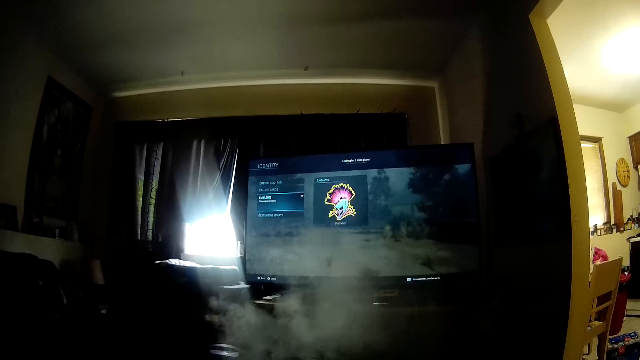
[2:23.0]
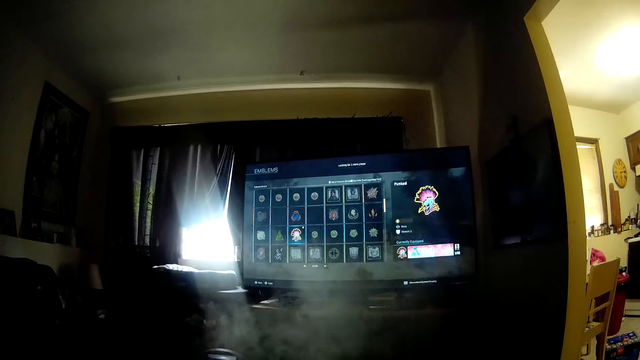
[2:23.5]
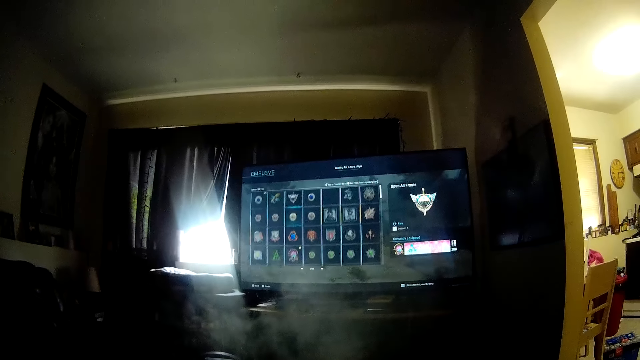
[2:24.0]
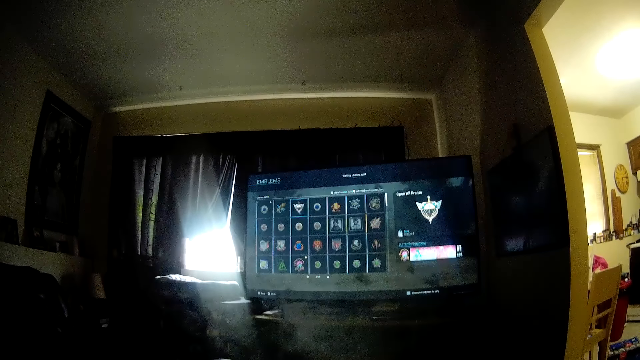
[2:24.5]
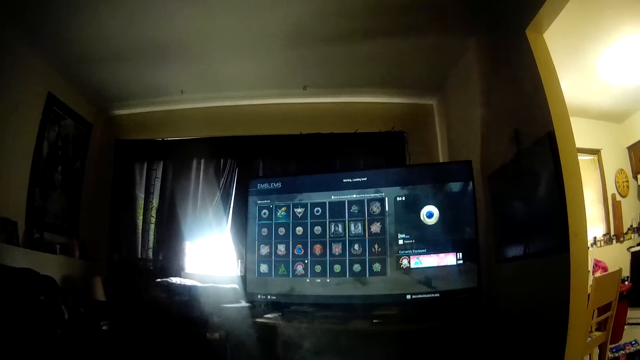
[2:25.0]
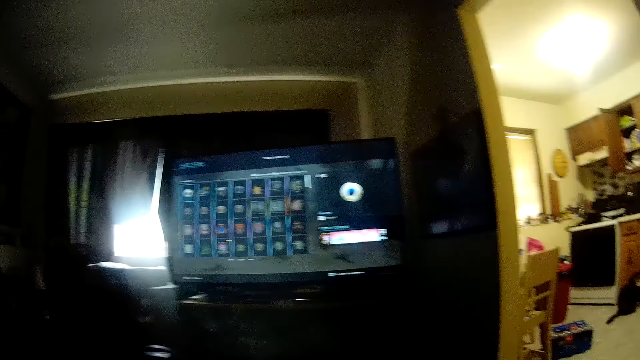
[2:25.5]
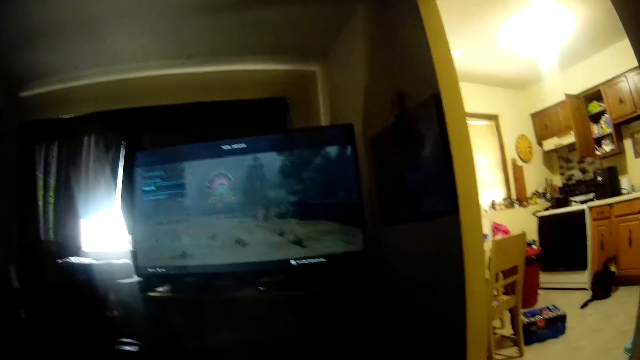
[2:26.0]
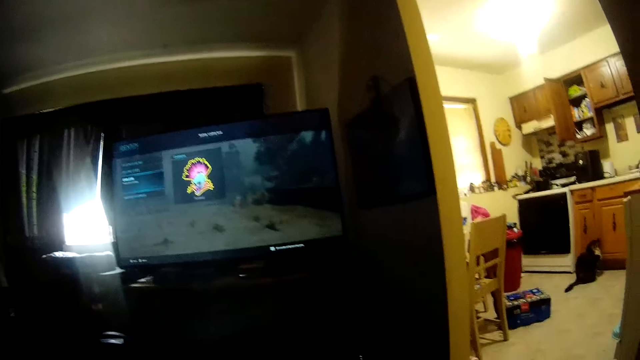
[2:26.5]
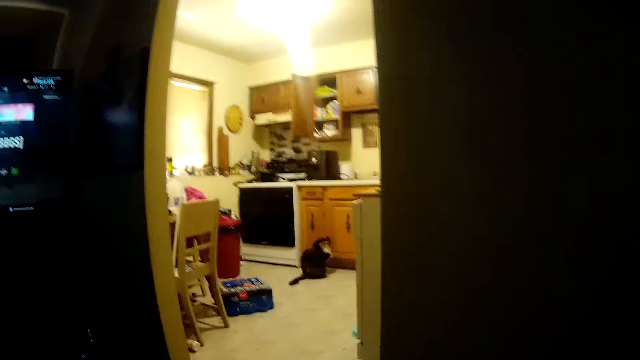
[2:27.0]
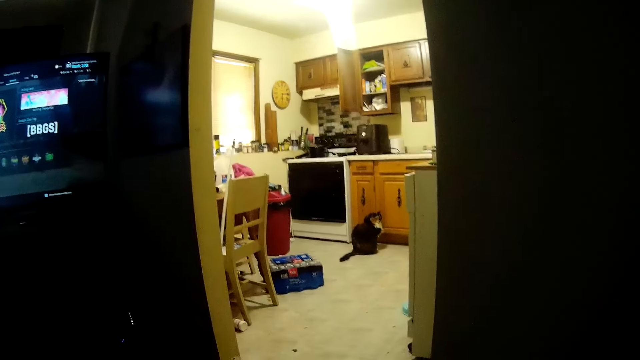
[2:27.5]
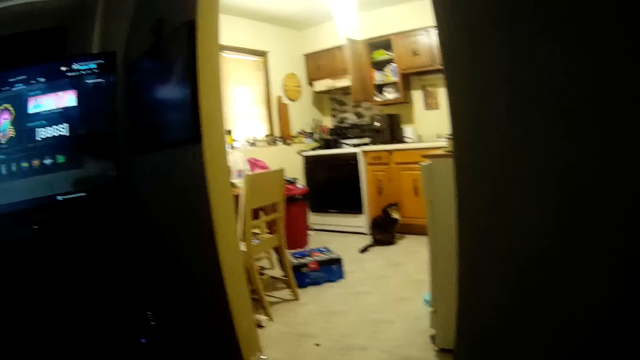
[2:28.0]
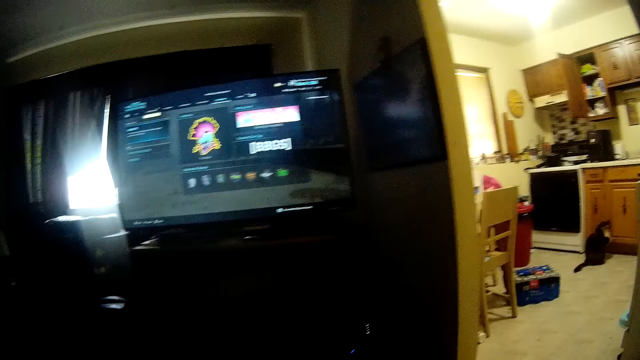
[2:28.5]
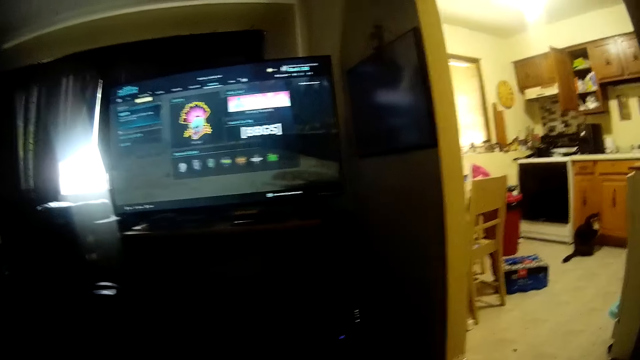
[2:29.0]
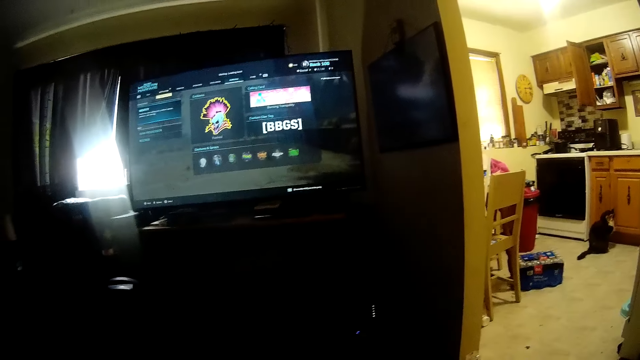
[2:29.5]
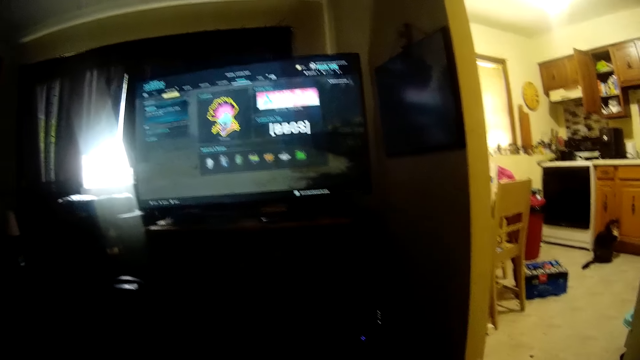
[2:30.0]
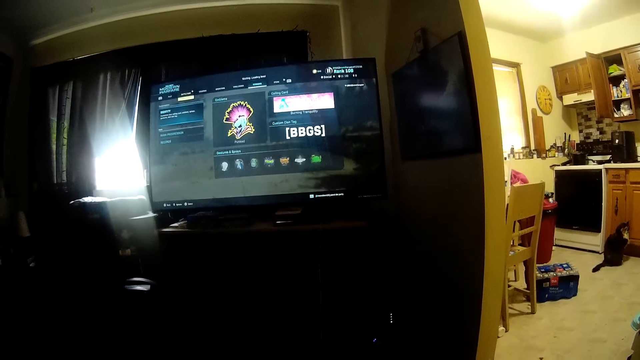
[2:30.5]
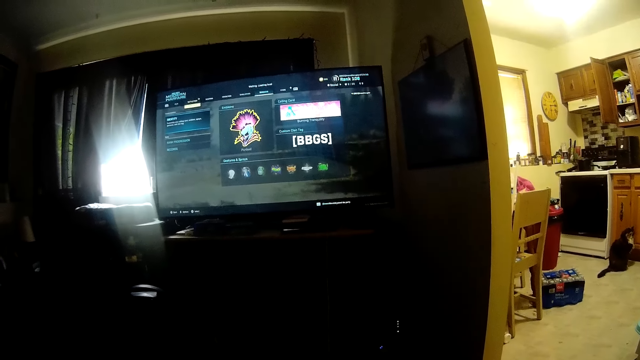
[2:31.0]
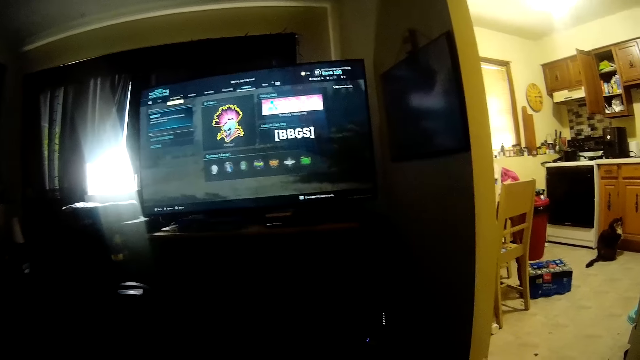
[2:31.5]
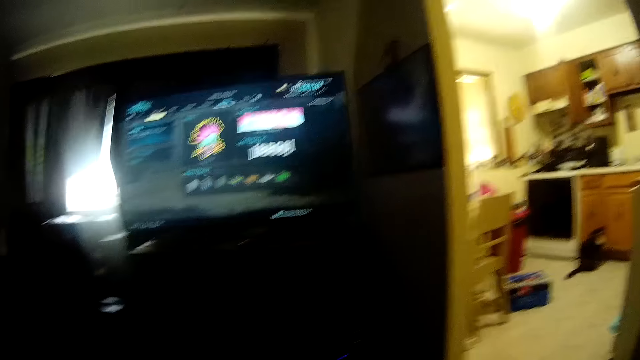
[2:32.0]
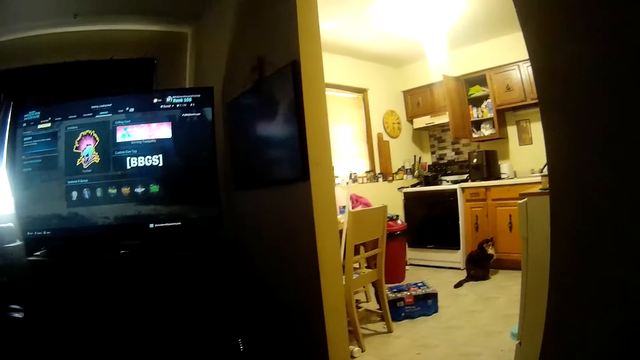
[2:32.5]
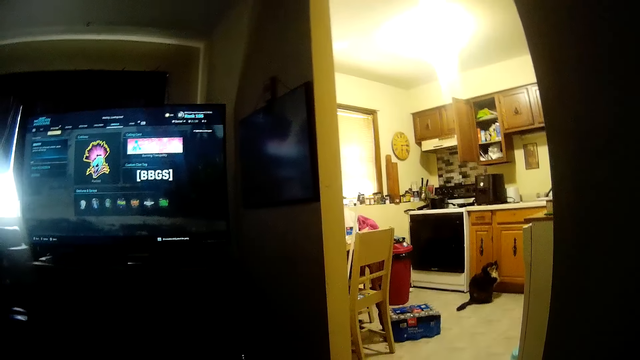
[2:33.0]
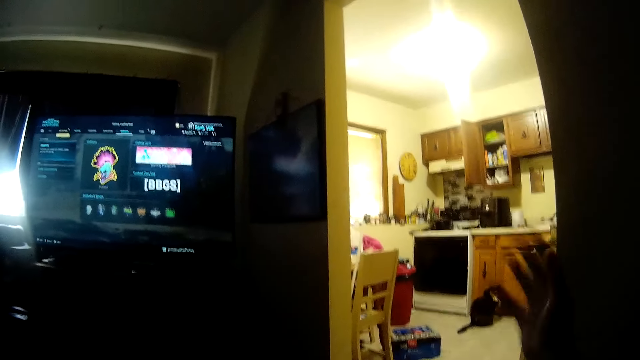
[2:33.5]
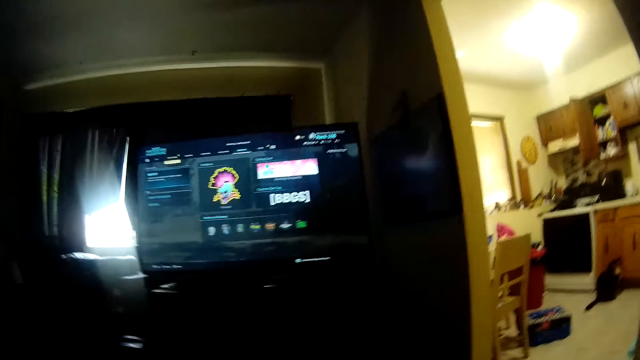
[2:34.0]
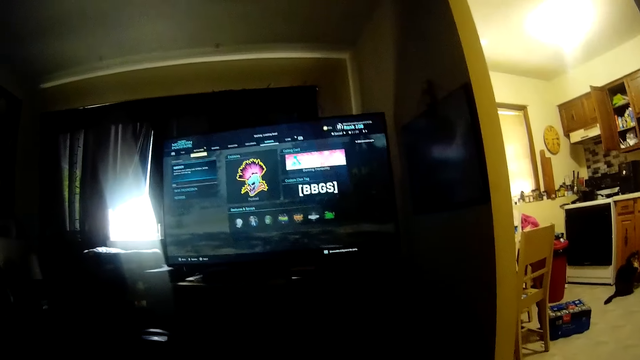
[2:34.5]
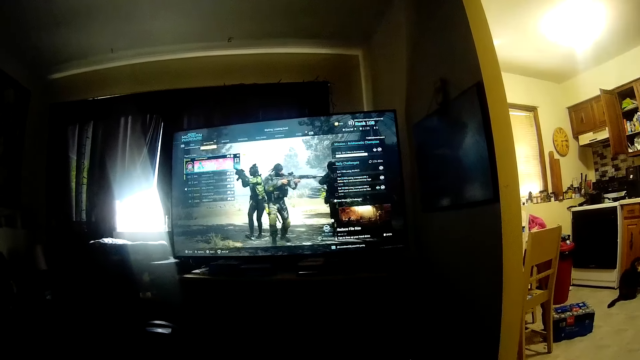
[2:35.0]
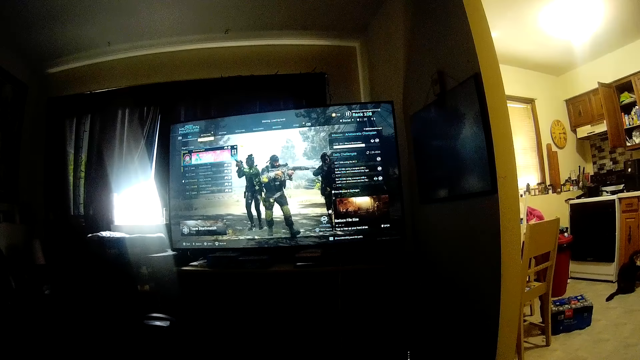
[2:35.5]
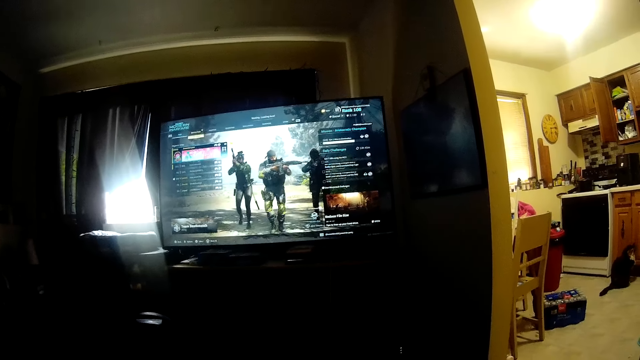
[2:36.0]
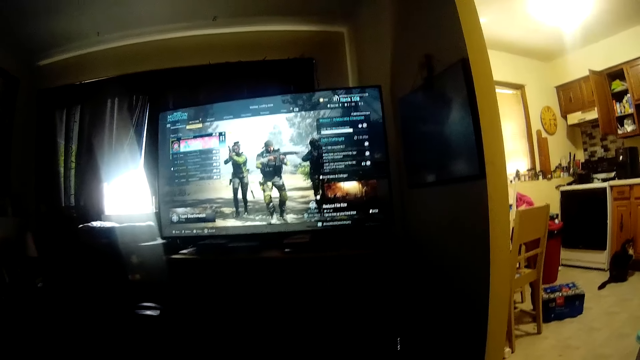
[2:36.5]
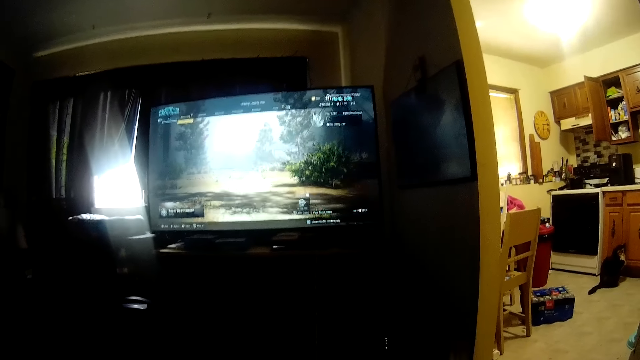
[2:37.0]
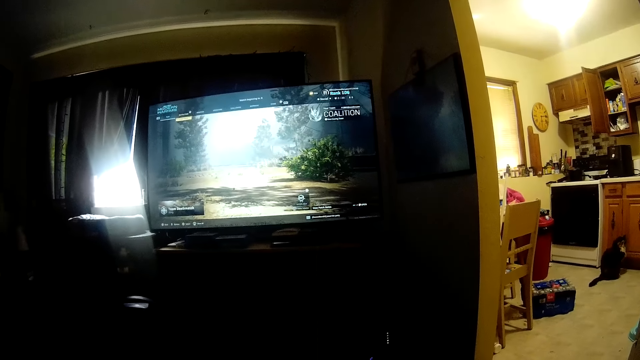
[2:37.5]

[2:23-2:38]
The camera wearer plays the game conversing. He looks around the room. He converses. He raises his right hand and drops his right hand. He plays the game conversing.

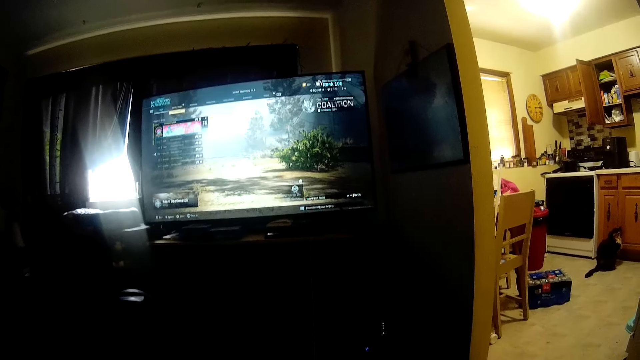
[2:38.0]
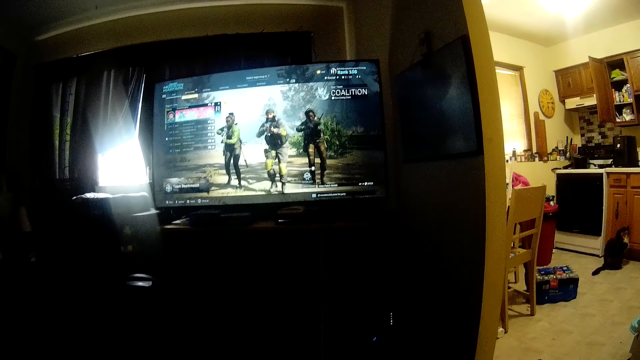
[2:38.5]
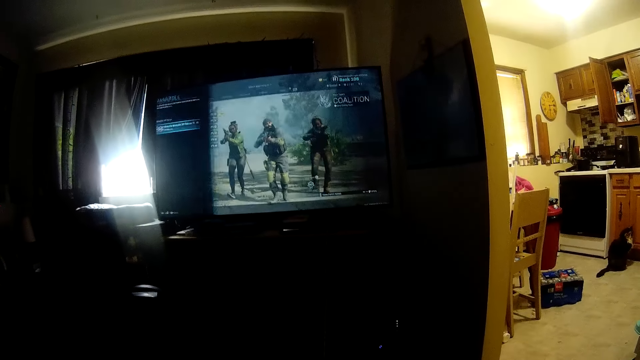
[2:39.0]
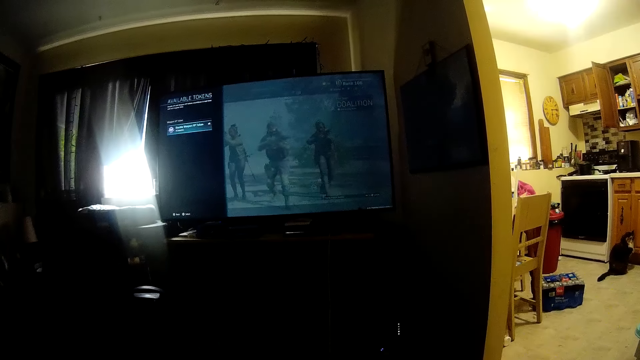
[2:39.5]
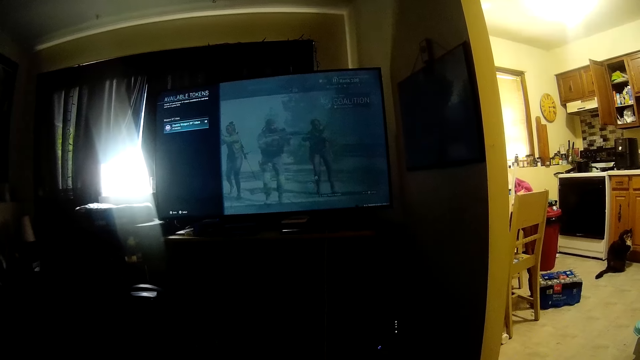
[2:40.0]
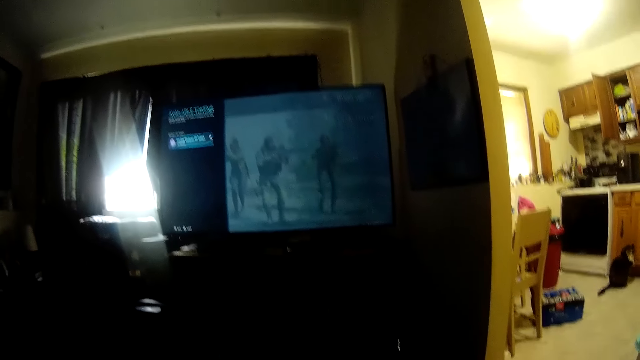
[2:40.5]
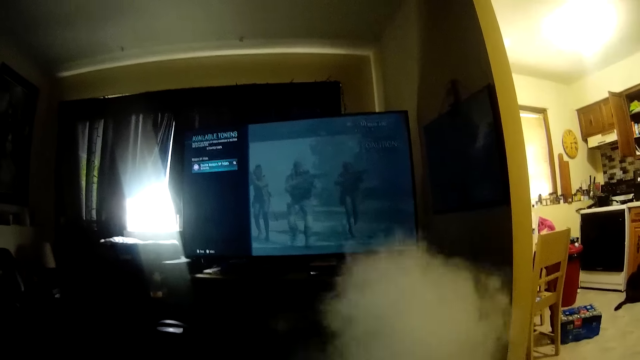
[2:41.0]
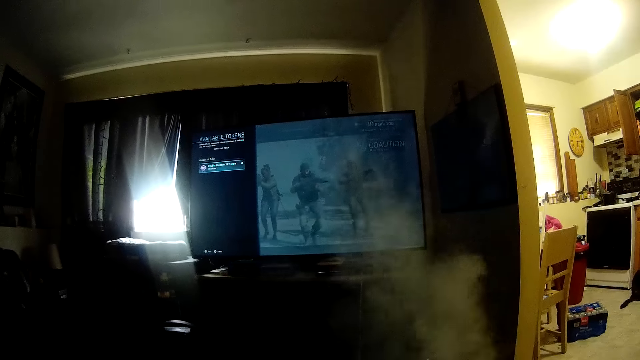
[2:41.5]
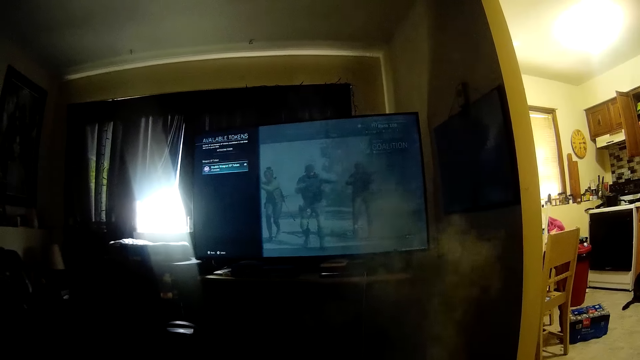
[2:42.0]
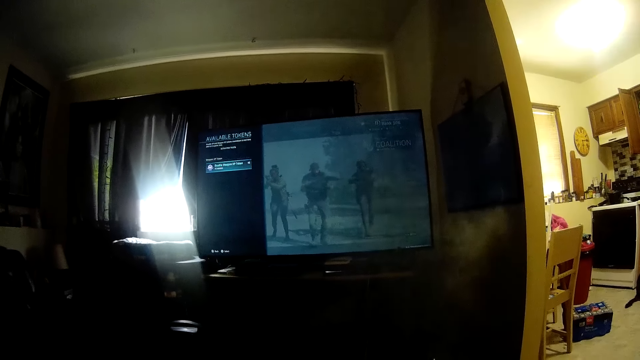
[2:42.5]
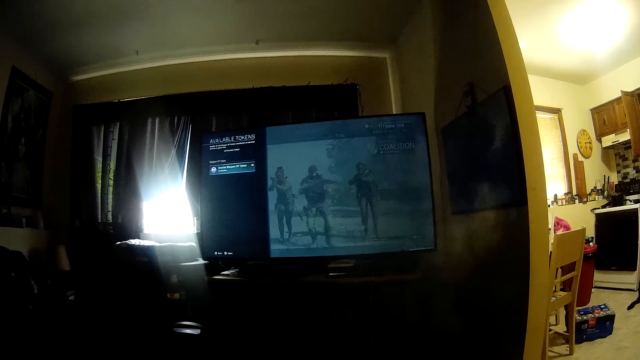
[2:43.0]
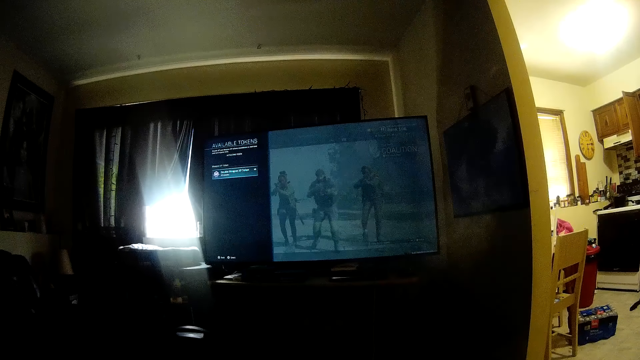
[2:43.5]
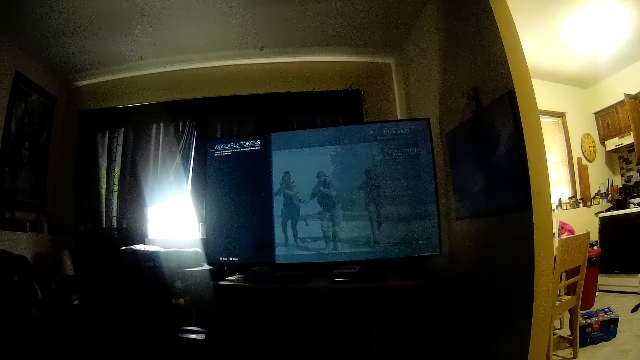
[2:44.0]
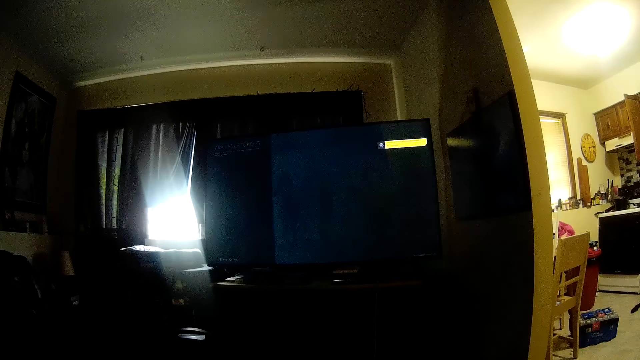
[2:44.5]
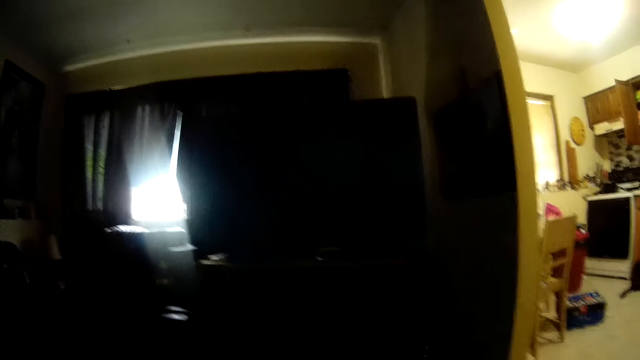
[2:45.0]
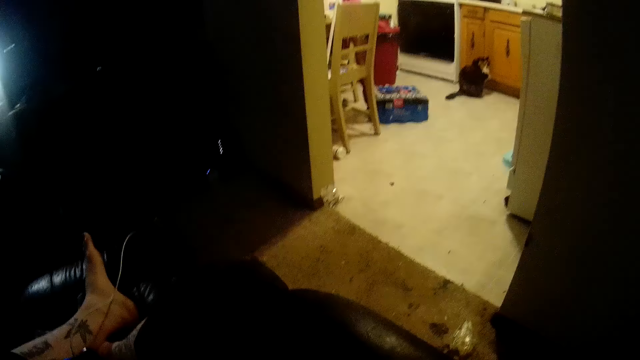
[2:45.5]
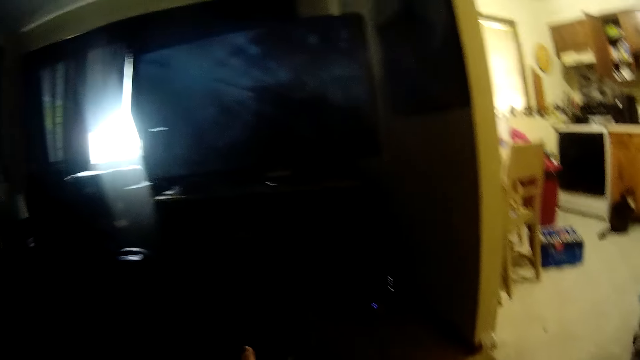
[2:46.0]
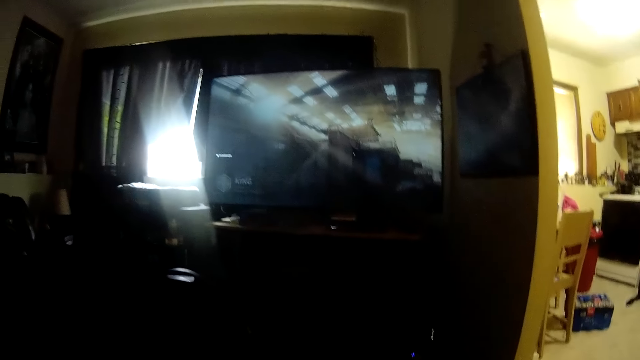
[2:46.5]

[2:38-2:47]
The camera wearer looks down.
